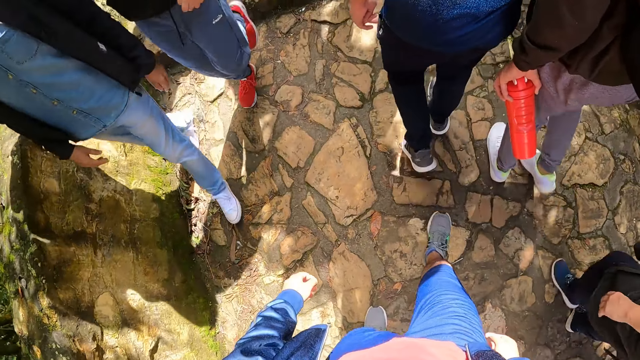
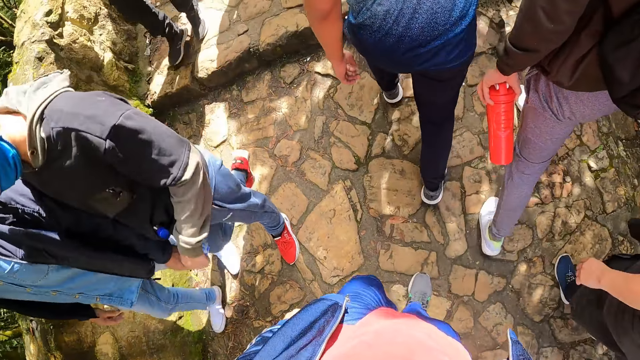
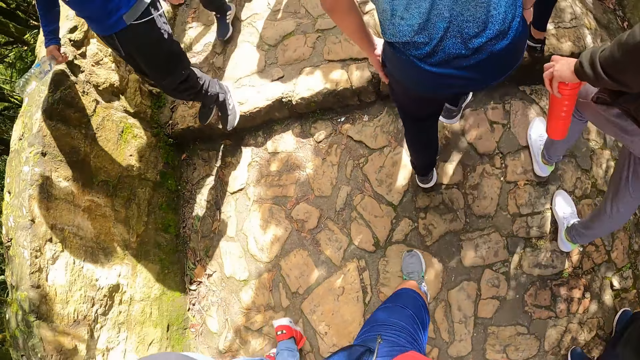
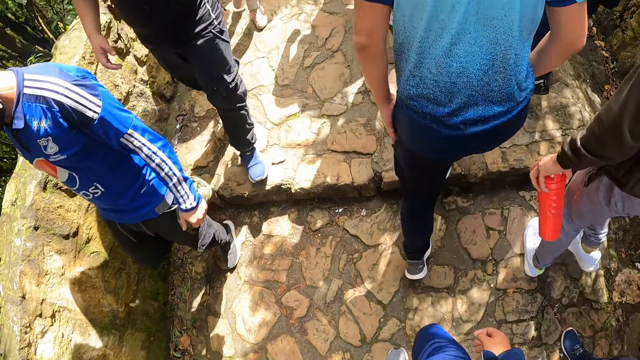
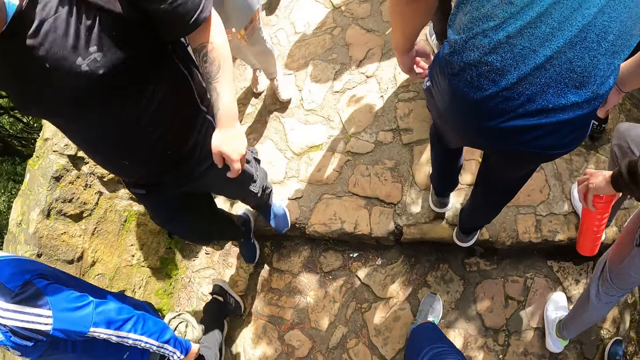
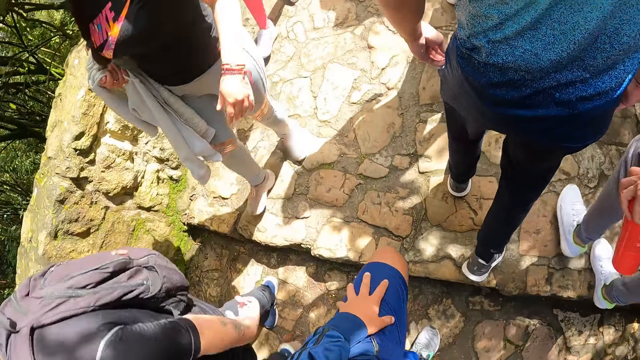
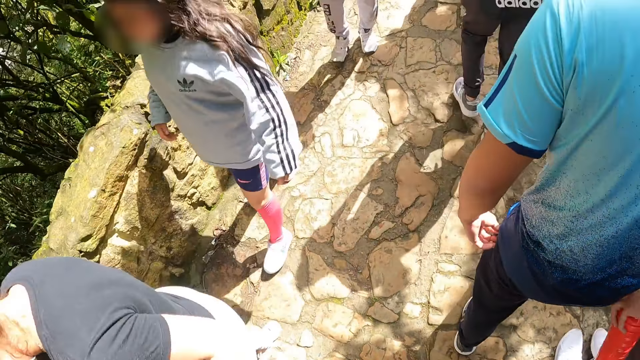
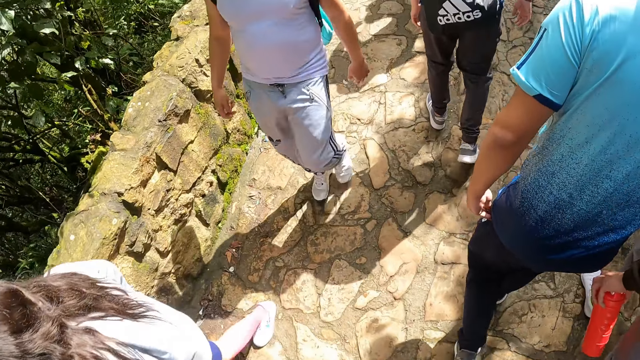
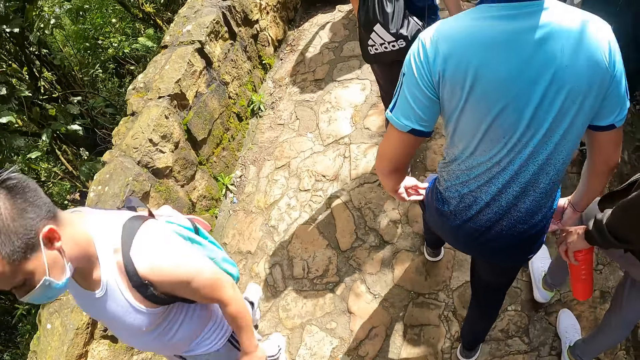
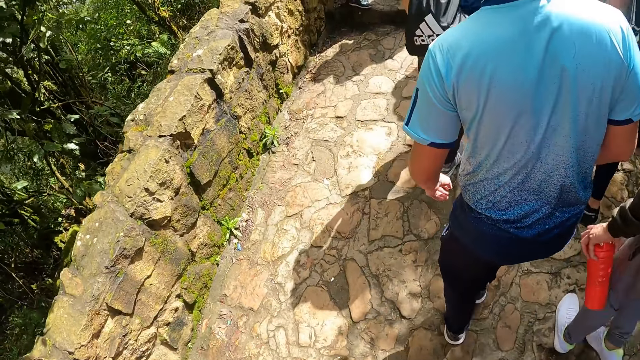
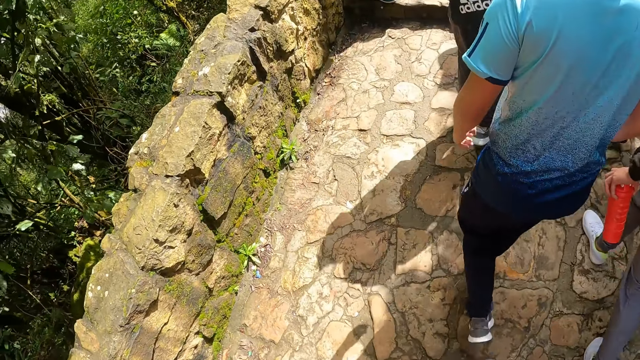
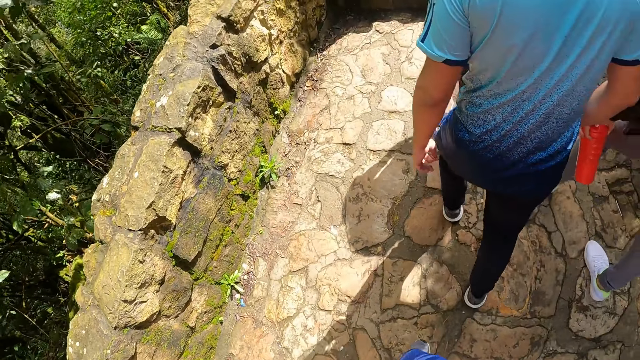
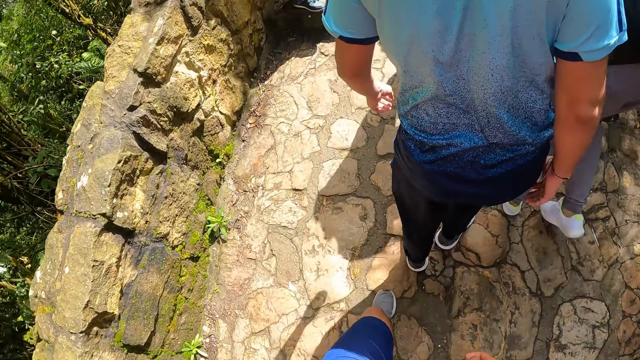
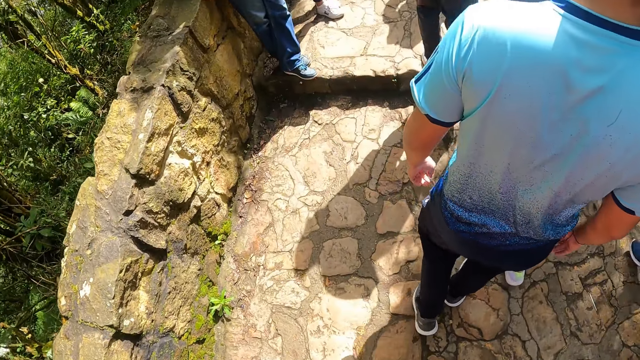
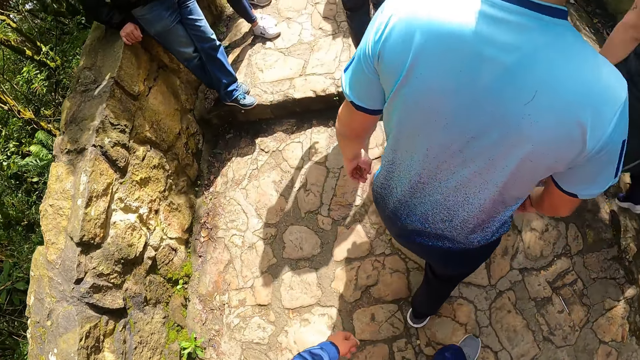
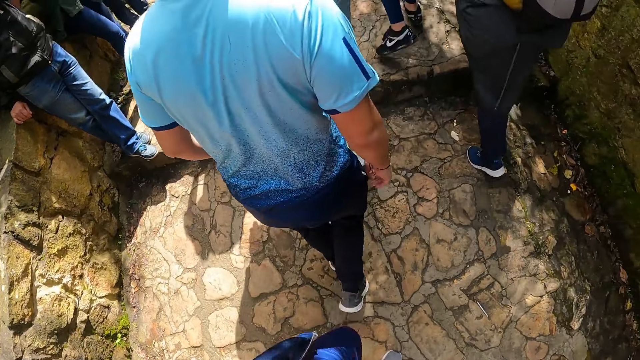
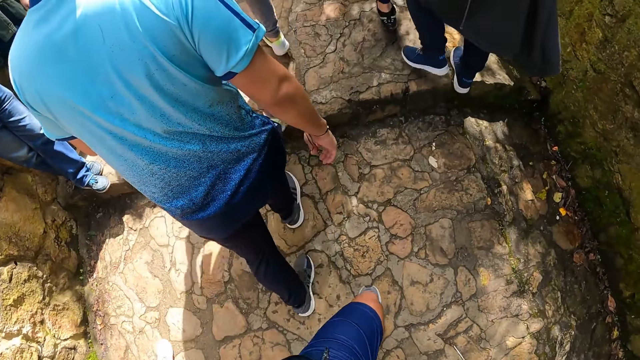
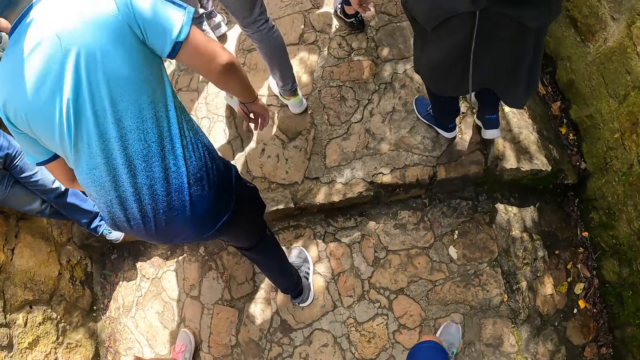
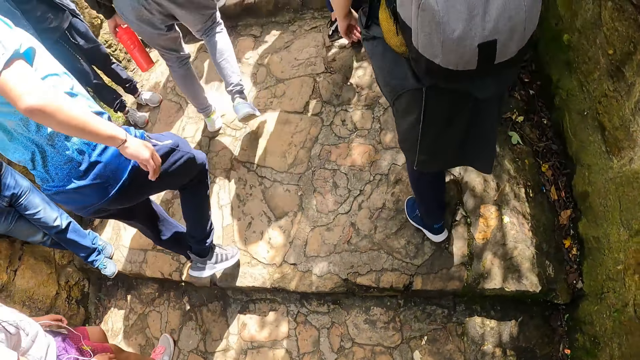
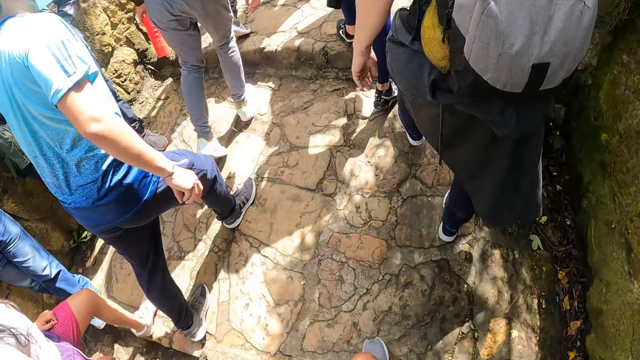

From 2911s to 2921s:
The camera wearer touches the knee. They walk around.

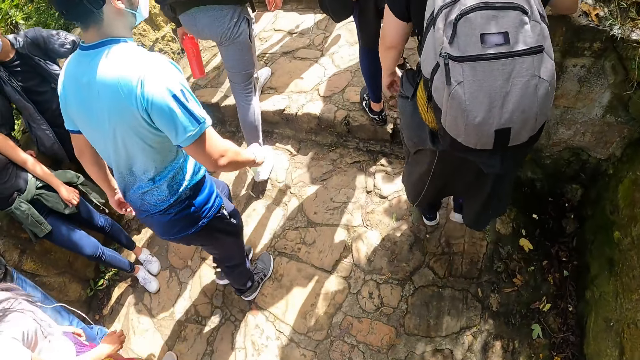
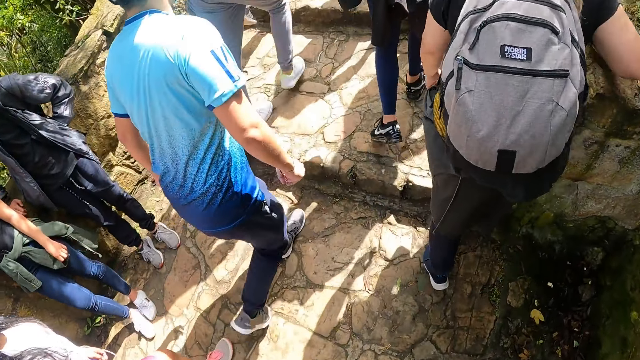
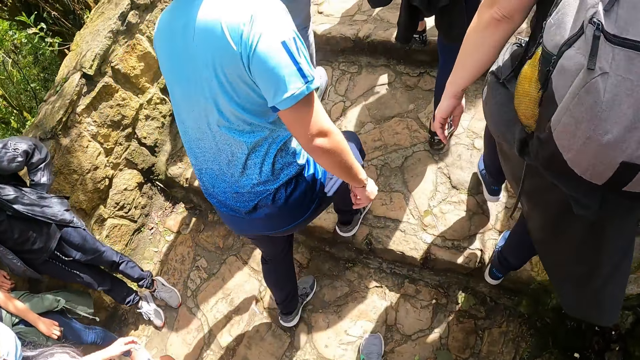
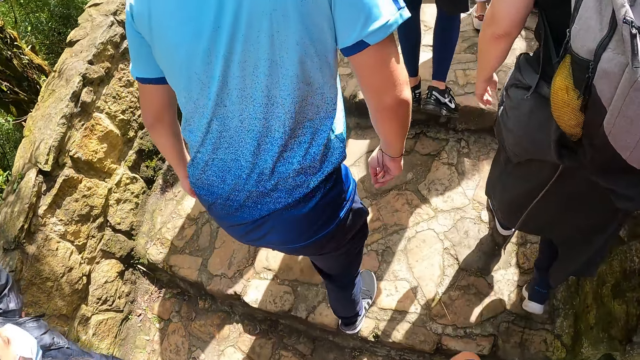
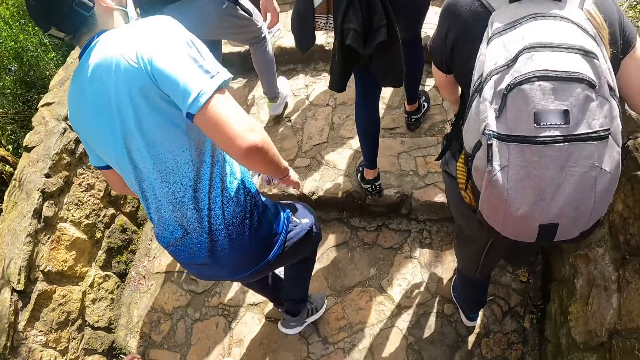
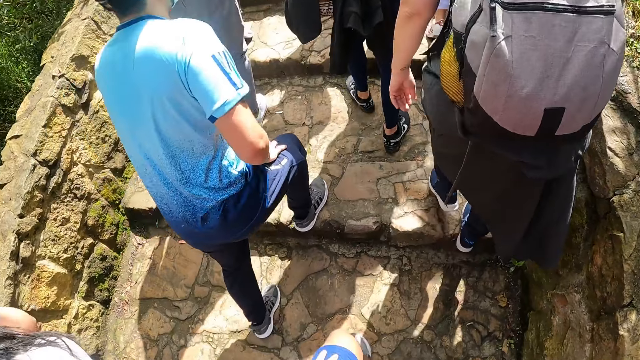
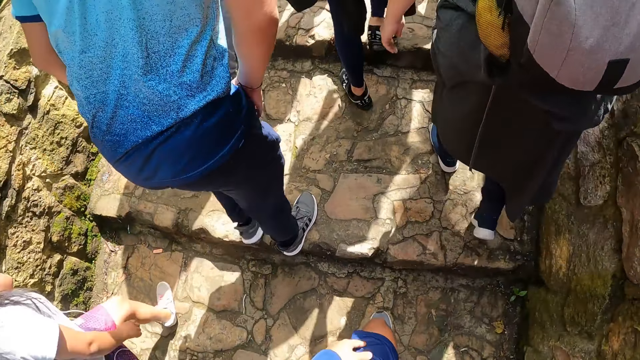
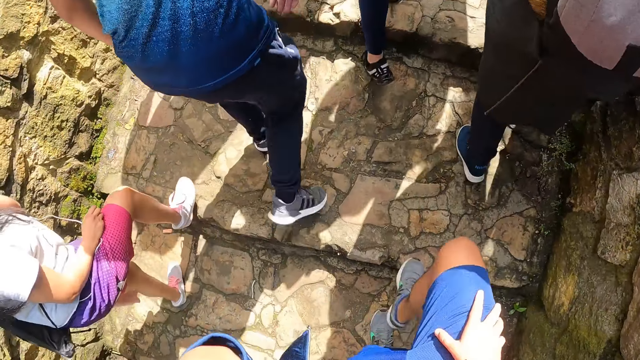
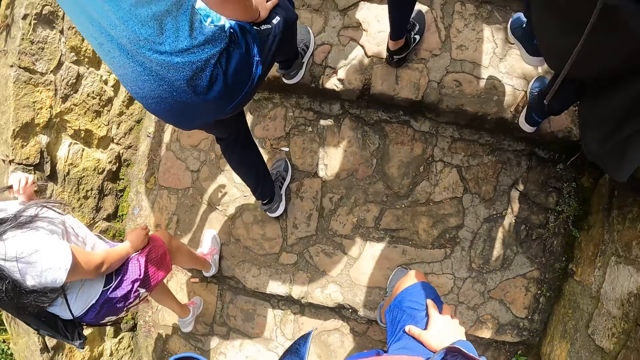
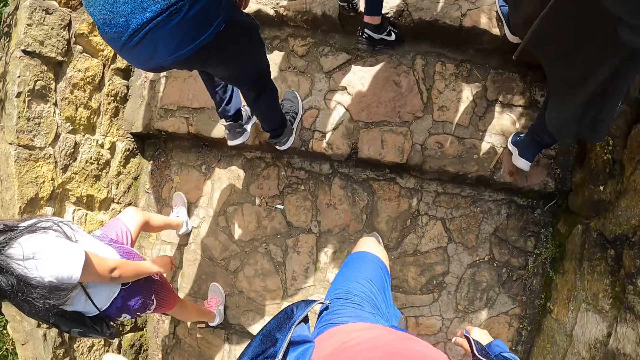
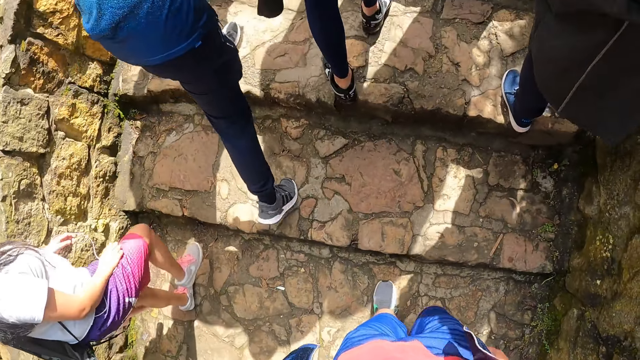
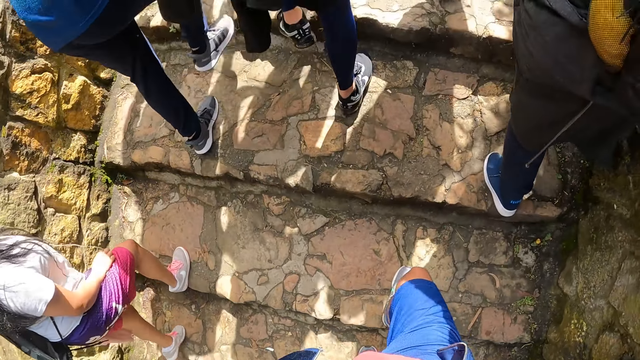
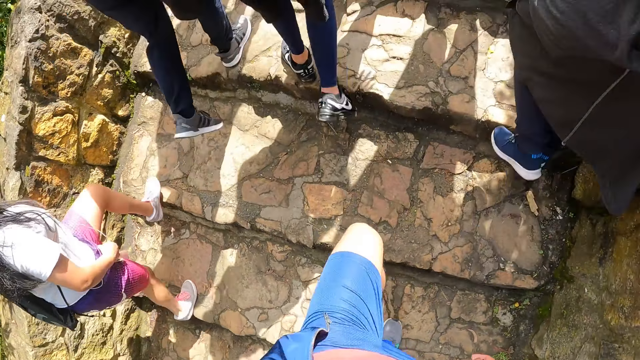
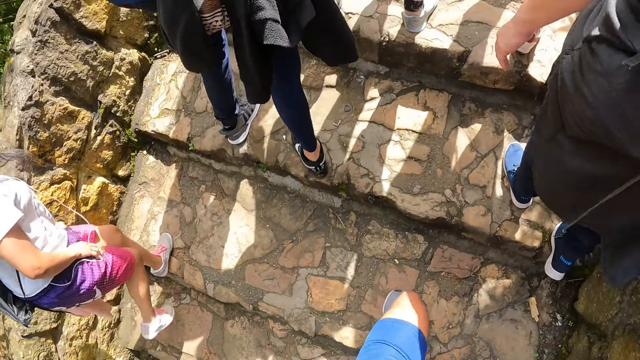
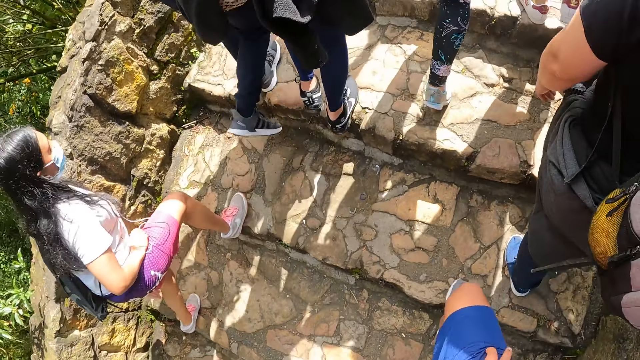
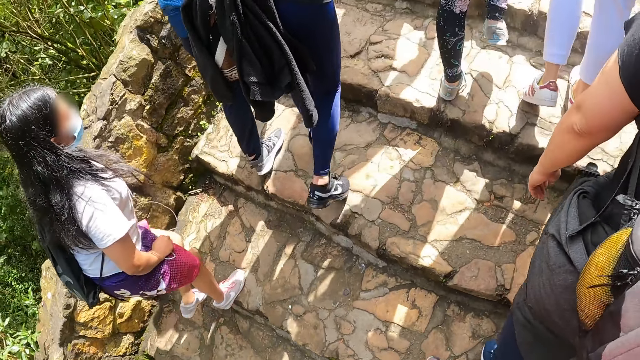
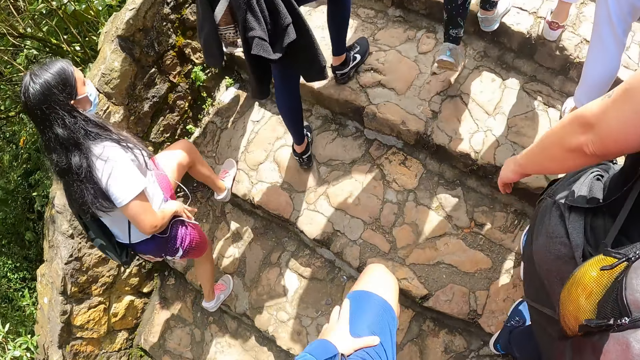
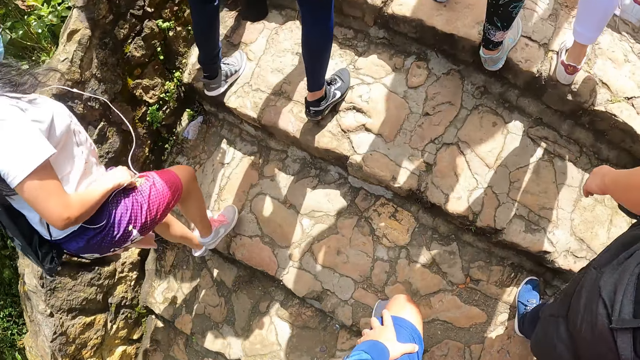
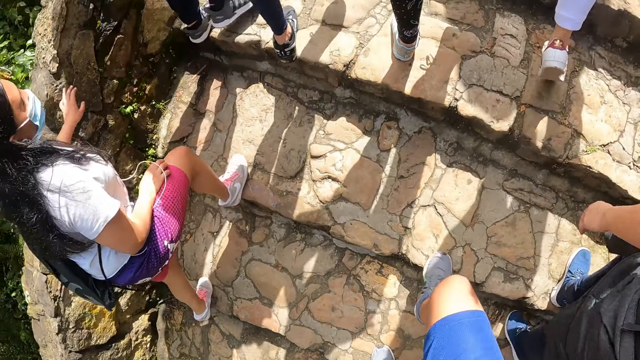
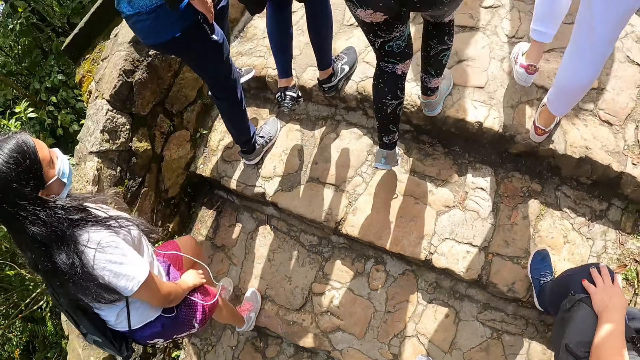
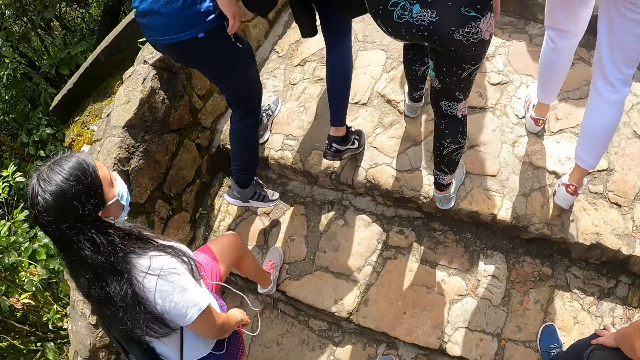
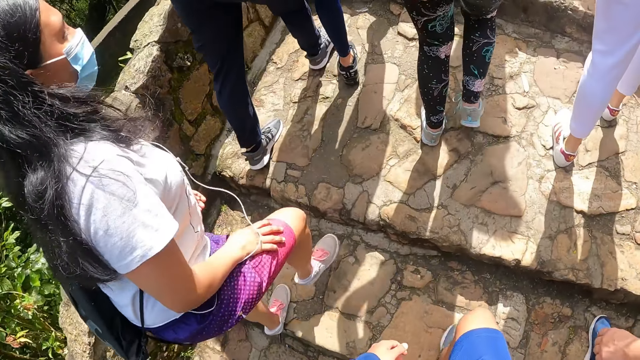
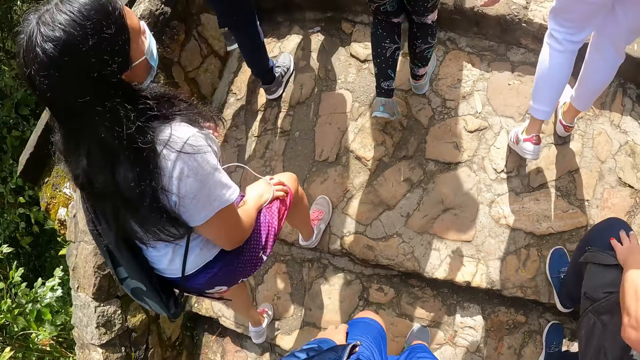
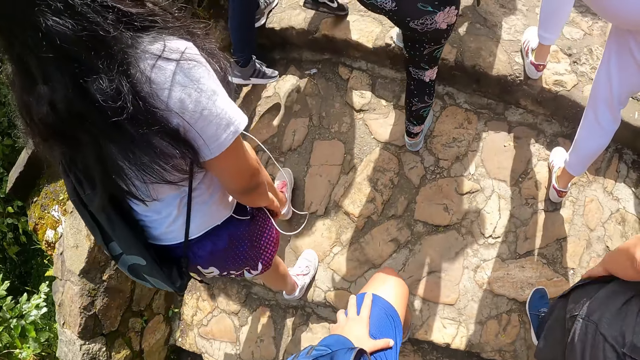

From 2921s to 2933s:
The camera wearer raises his left hand toward his face. He touches the face. He walks around. He touches the knee while walking around.
